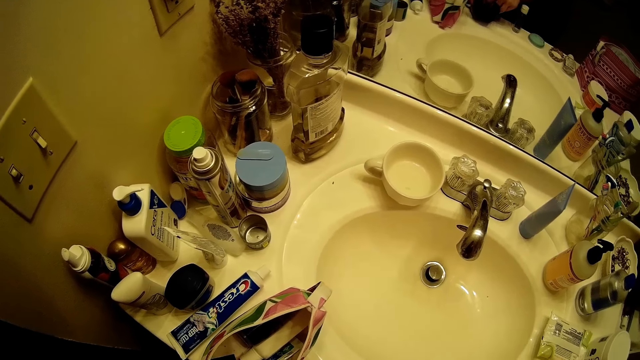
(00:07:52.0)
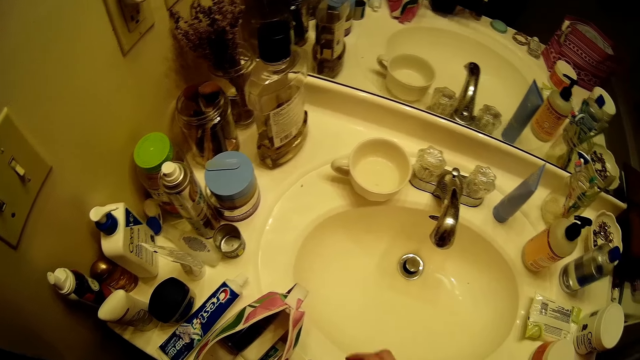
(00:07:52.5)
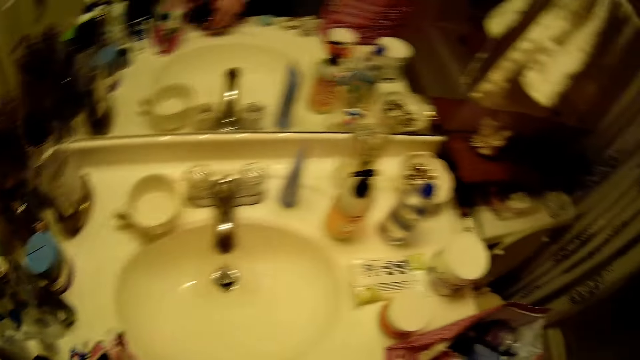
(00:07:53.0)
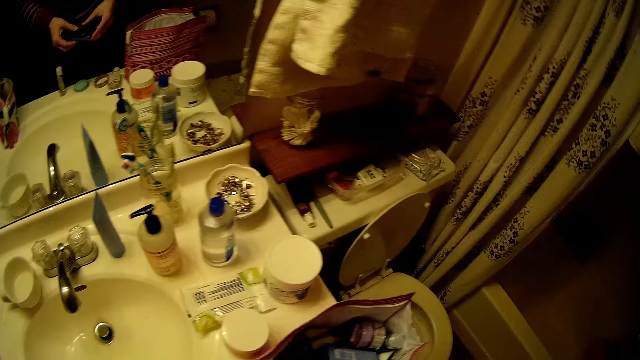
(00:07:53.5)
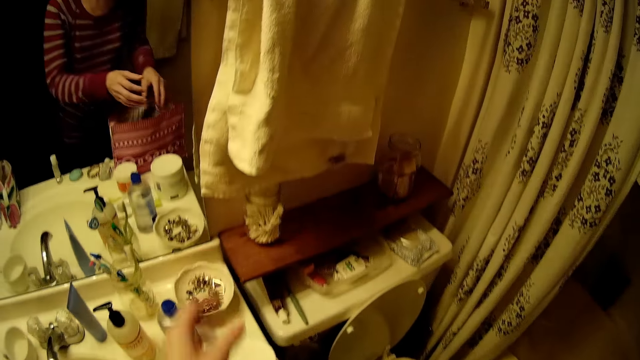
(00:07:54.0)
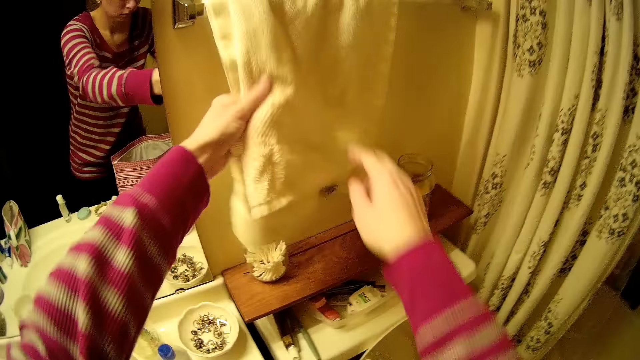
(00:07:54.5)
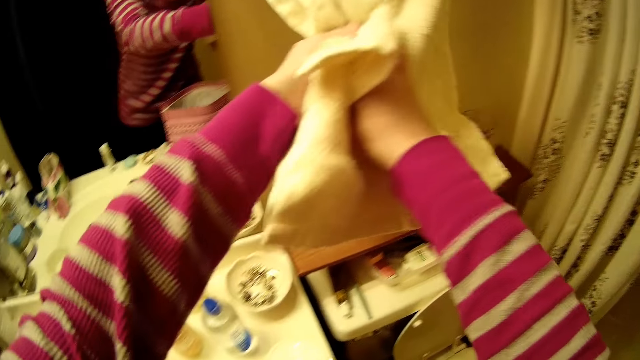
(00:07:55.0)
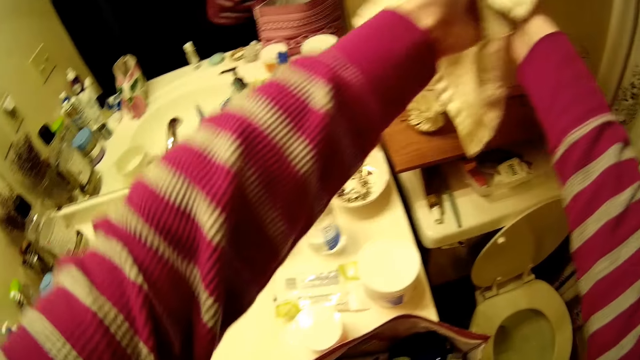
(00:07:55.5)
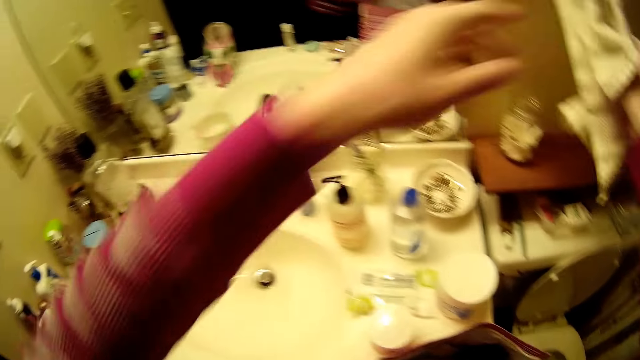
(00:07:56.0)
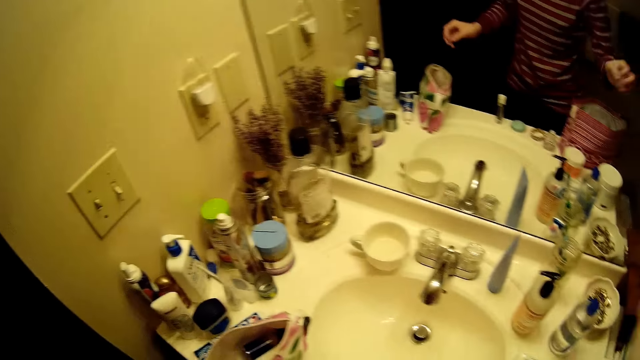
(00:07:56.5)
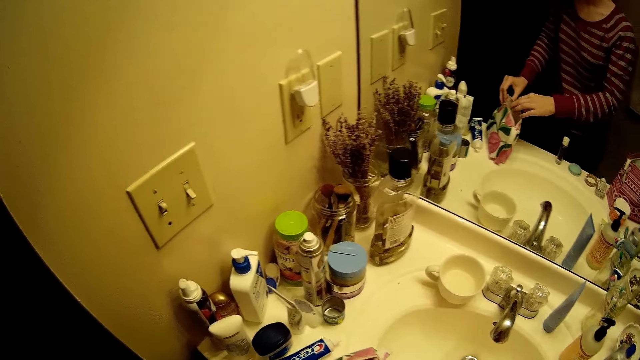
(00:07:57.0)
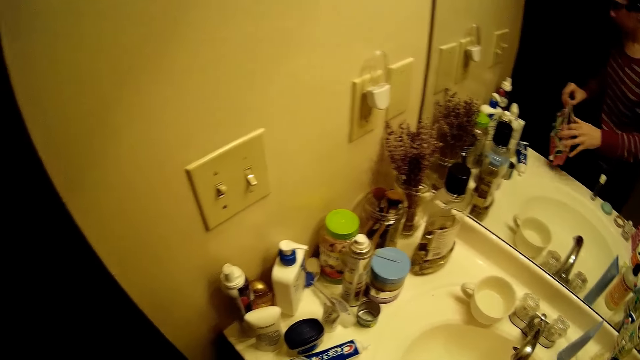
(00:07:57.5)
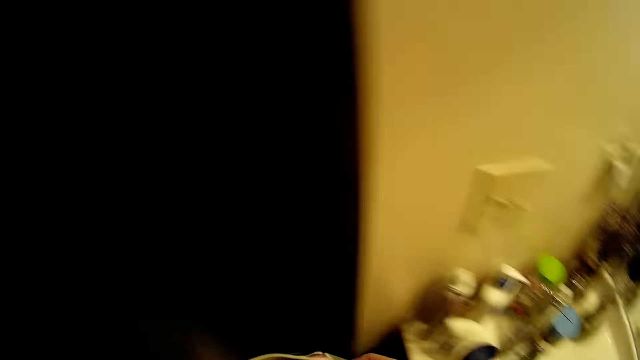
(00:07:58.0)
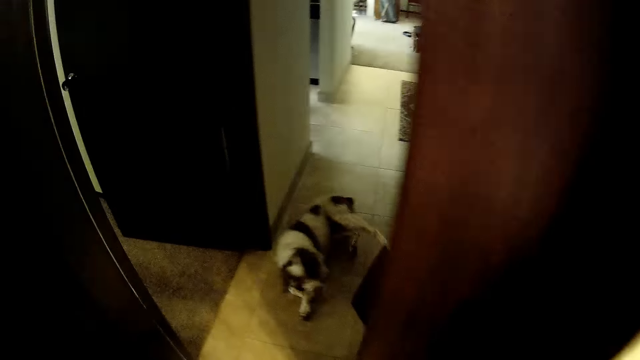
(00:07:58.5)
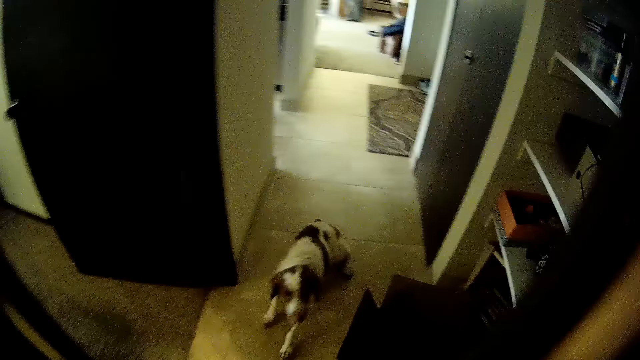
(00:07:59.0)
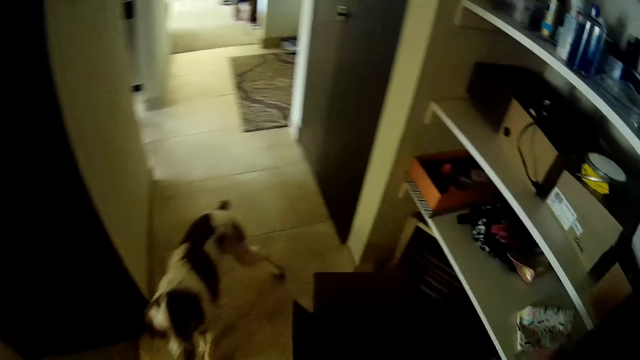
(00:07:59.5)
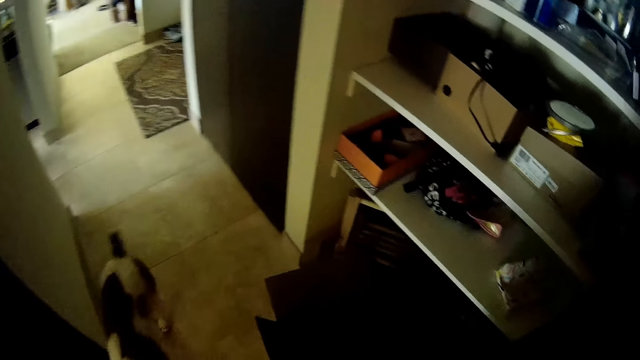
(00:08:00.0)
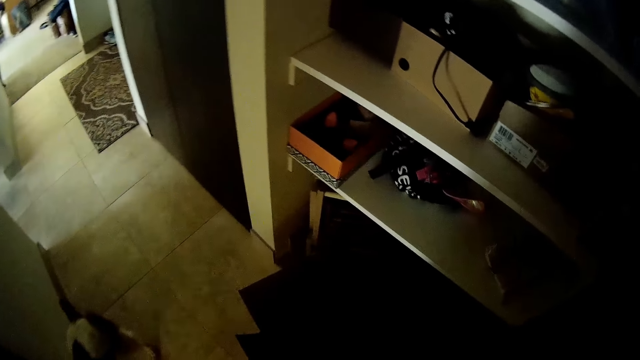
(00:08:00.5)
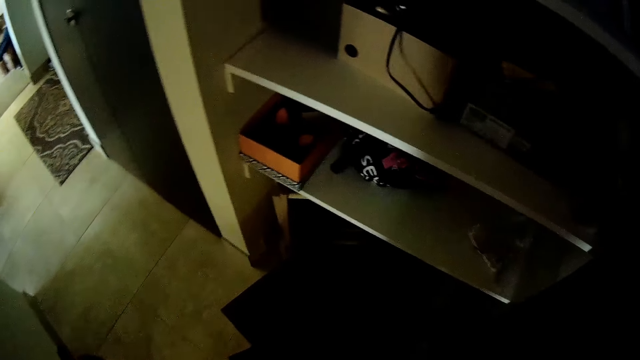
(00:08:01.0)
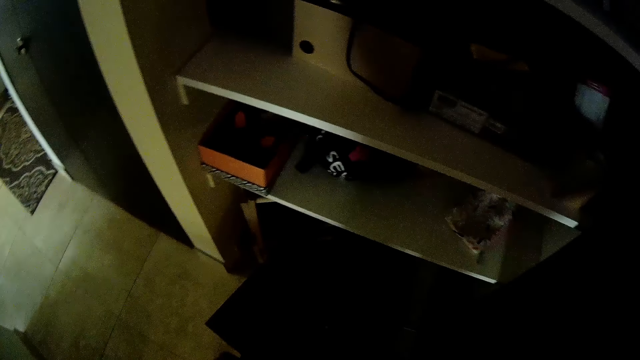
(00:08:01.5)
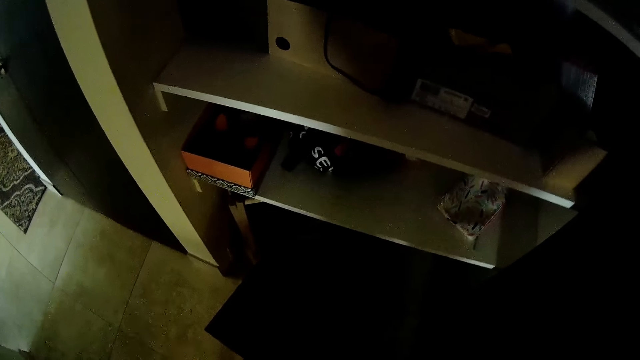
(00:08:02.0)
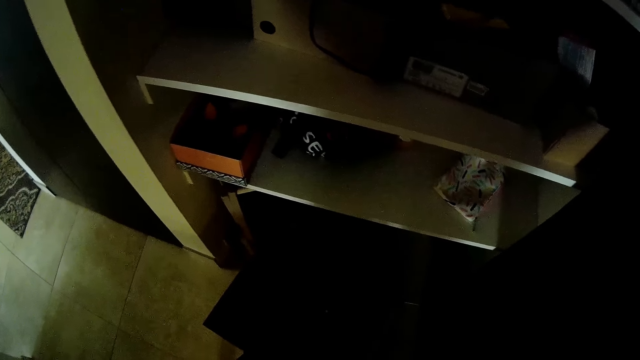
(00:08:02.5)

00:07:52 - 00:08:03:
The camera wearer puts the braces on the bag. She closes the retainer case with her right hand. She drops the retainer case in the purse with her right hand. She wipes both hands with a towel. She picks up the purse from the toilet basin with her left hand. She closes the bag. She walks around the house.

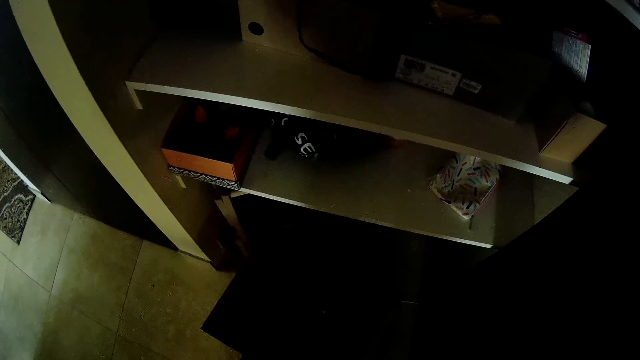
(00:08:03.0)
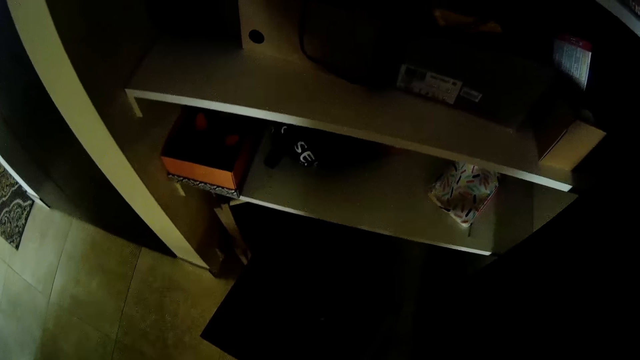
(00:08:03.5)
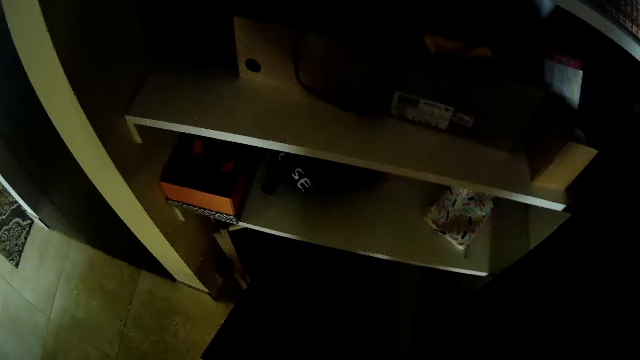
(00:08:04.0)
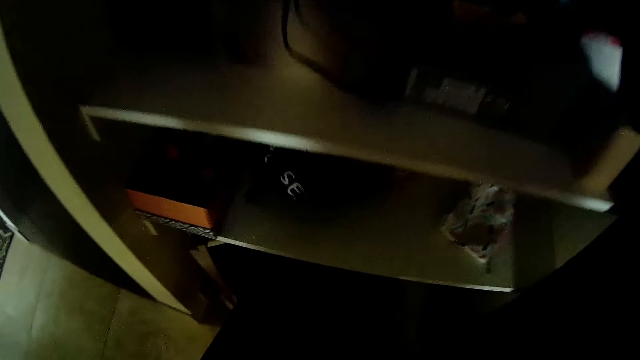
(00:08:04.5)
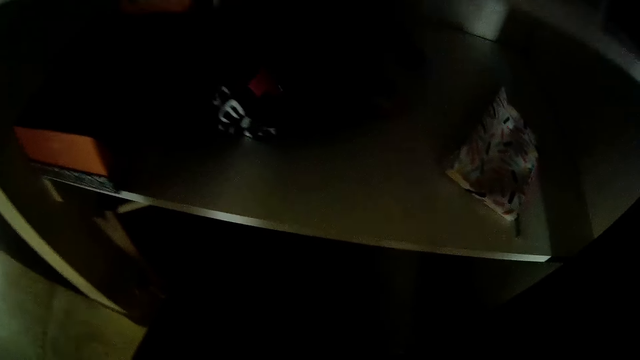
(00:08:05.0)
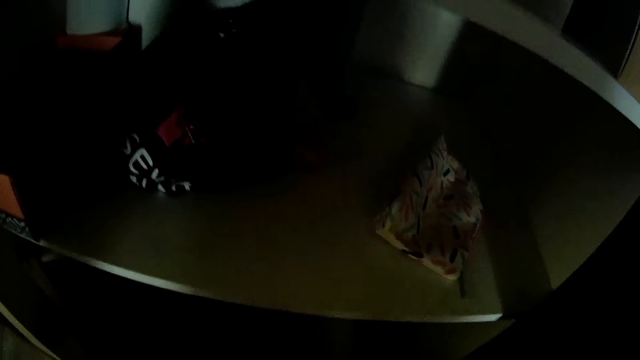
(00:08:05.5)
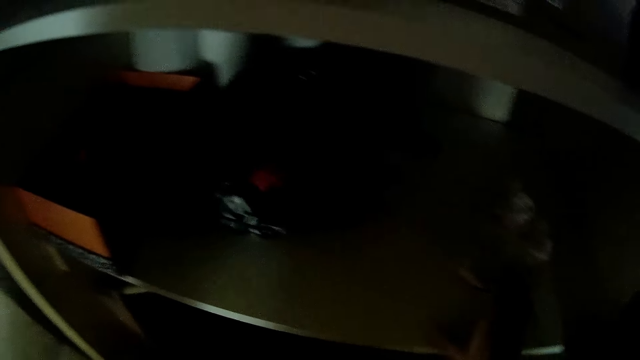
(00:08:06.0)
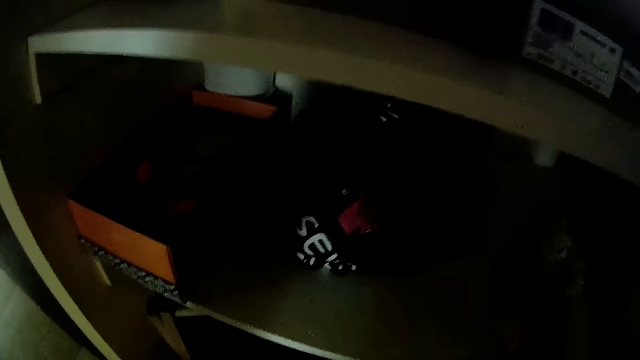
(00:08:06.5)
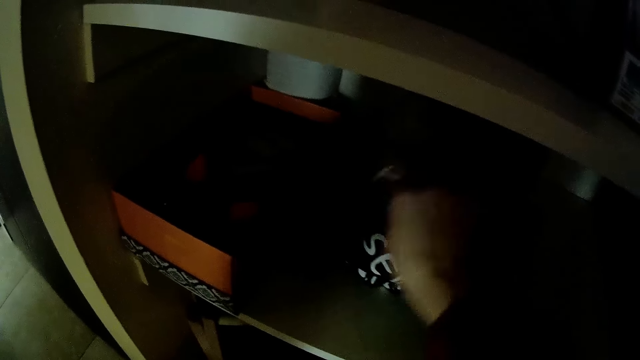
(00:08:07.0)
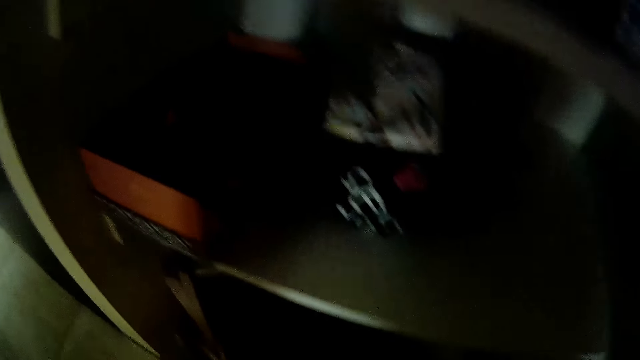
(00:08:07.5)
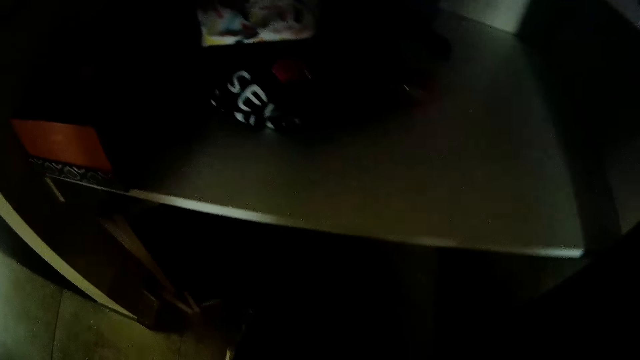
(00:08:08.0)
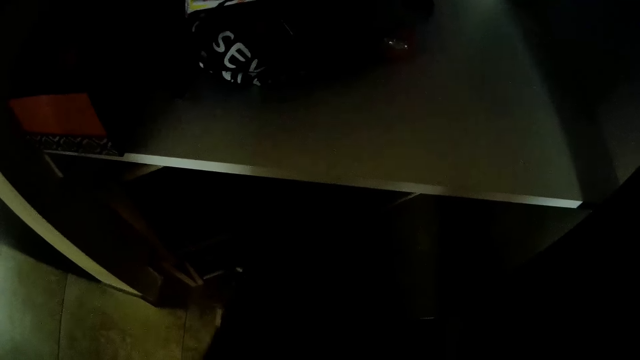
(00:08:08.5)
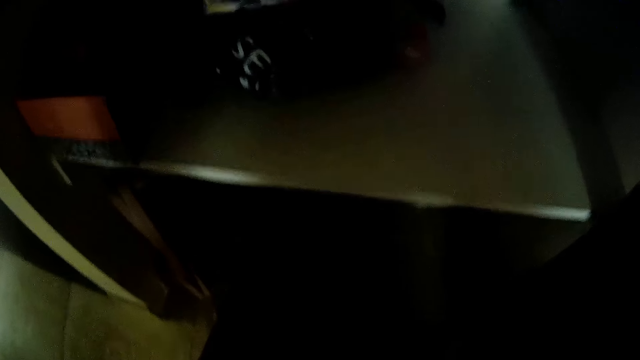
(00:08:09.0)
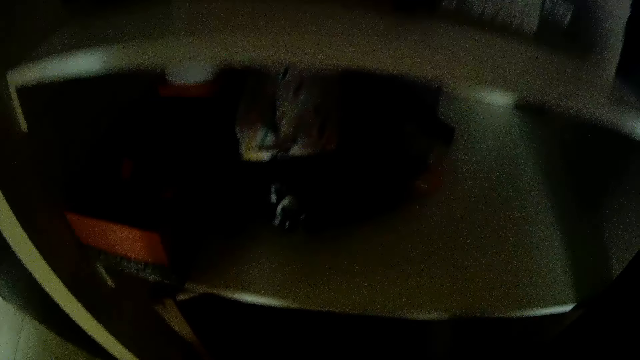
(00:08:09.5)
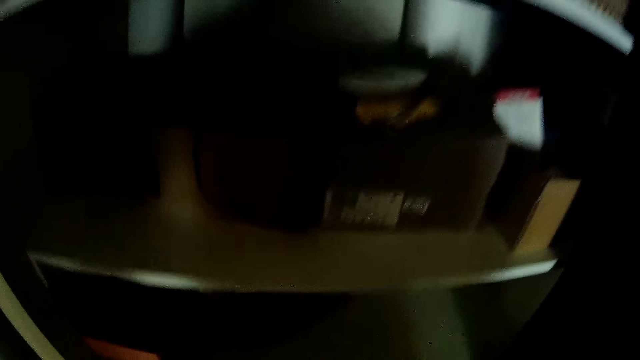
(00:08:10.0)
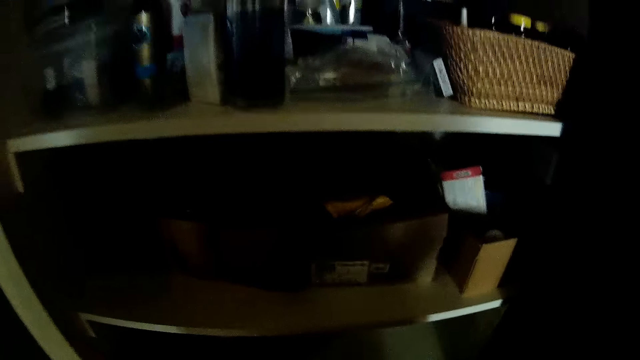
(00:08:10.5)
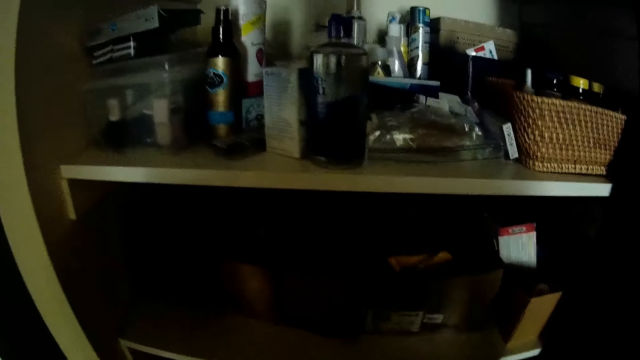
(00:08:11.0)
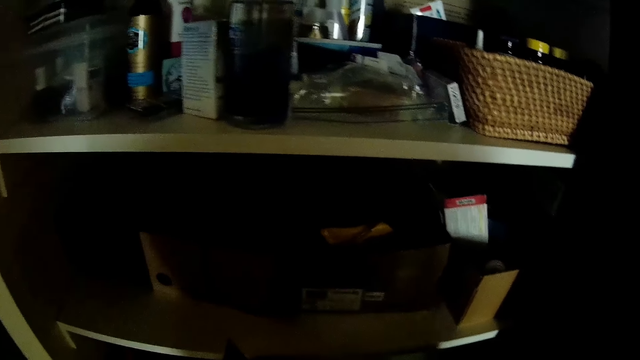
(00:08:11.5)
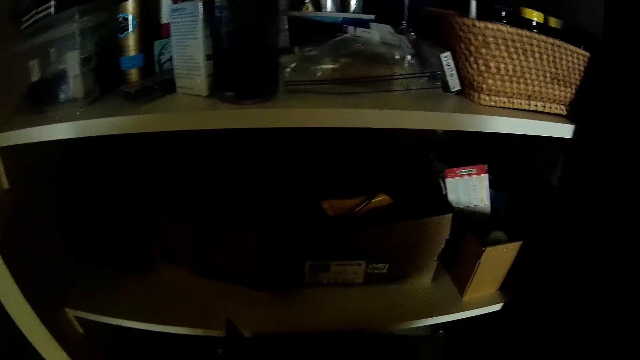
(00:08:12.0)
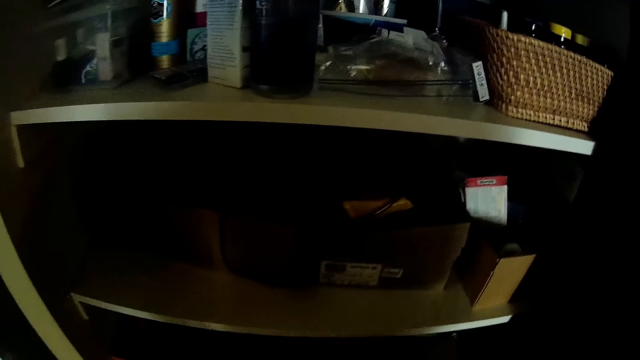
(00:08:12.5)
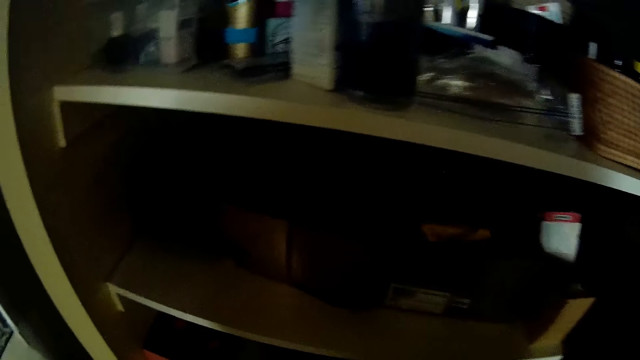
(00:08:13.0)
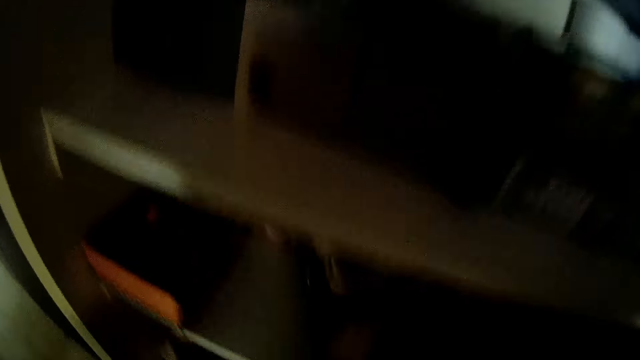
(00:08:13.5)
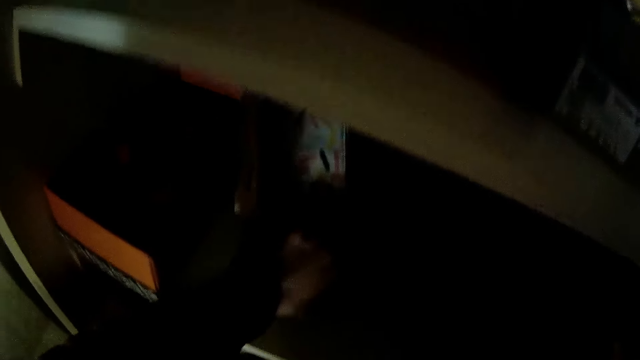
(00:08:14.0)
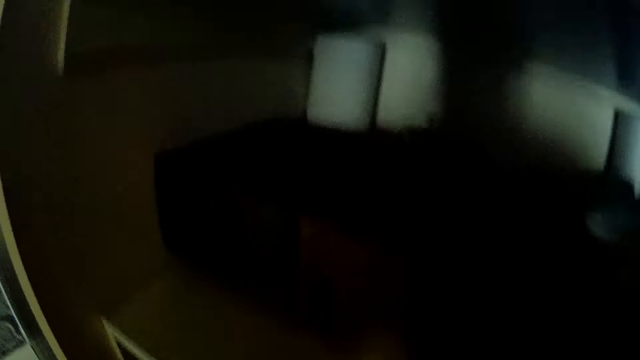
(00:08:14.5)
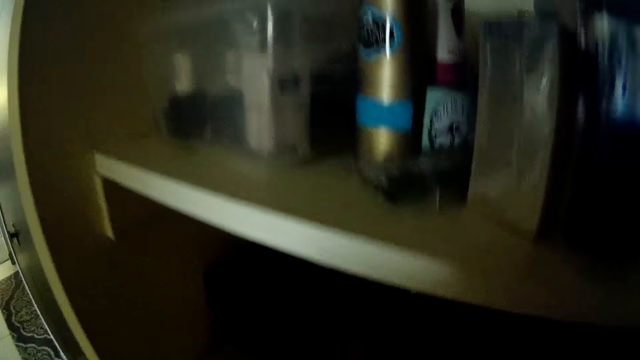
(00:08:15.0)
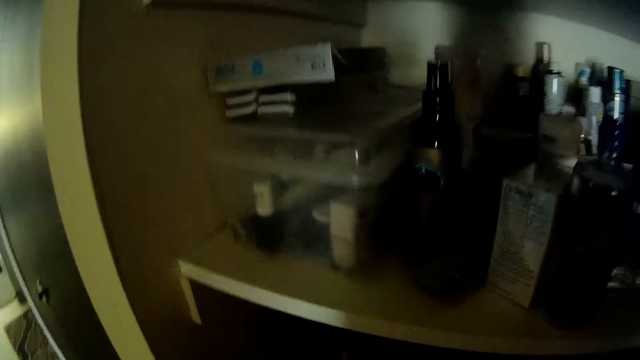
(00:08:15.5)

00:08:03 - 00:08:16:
The camera wearer looks around the shelf. She picks up the purse on the shelf. She drops the purse on the shelf with her right hand. She looks around the shelf. She touches the purse in the shelf with her left hand. She moves the purse in the shelf.
